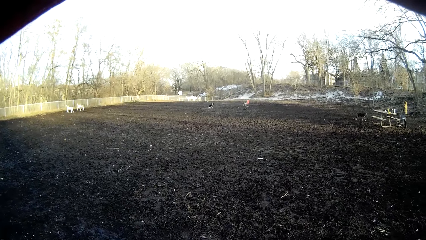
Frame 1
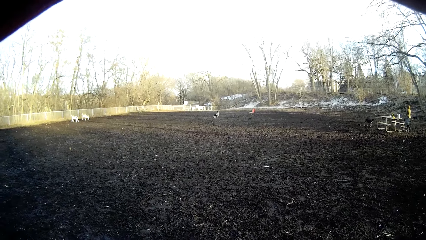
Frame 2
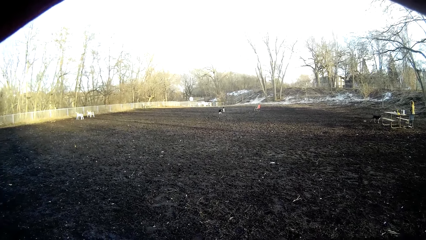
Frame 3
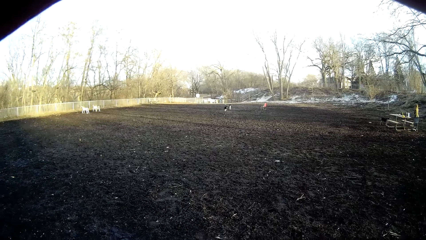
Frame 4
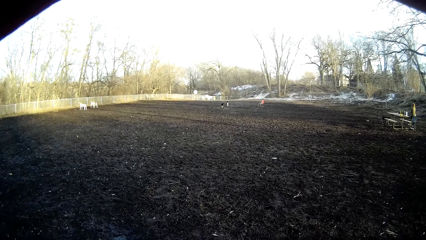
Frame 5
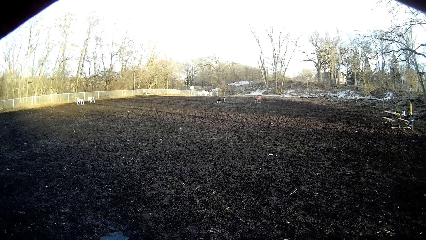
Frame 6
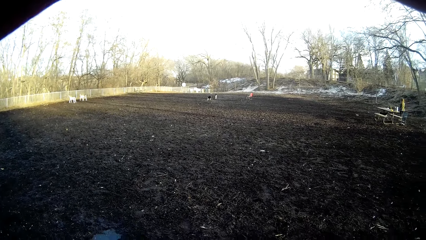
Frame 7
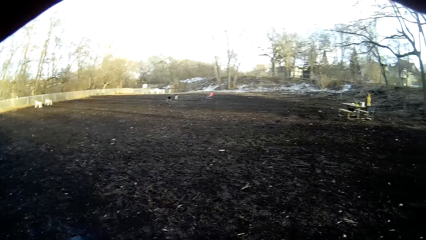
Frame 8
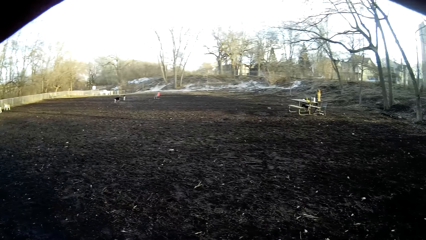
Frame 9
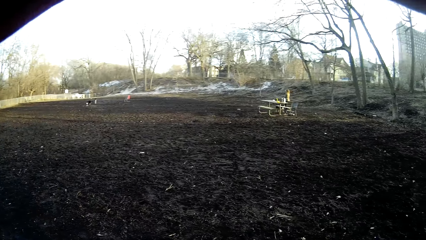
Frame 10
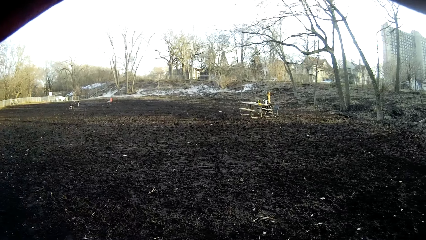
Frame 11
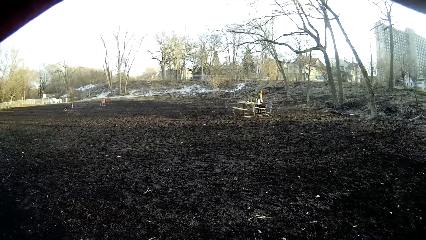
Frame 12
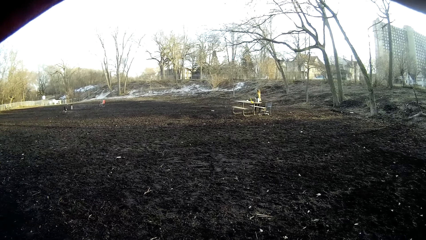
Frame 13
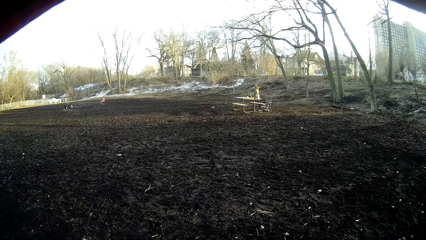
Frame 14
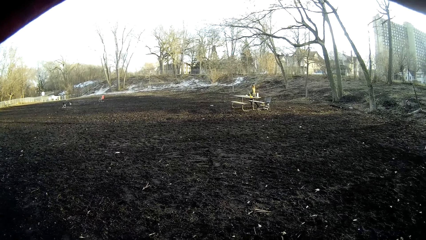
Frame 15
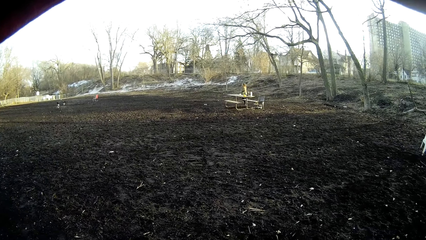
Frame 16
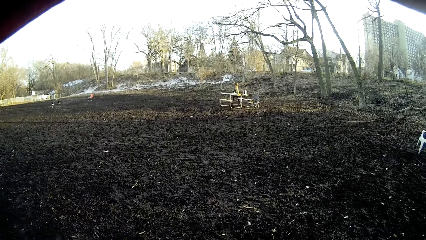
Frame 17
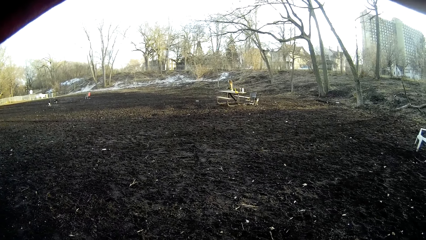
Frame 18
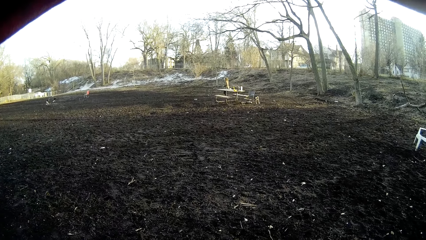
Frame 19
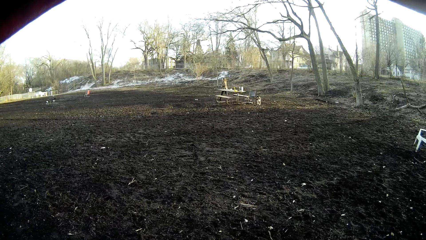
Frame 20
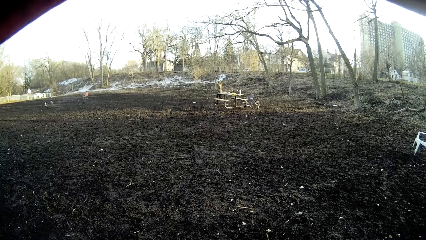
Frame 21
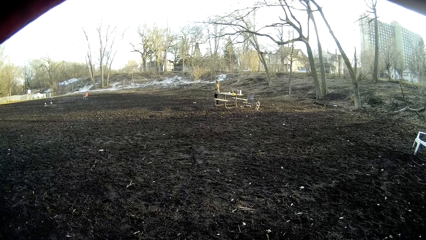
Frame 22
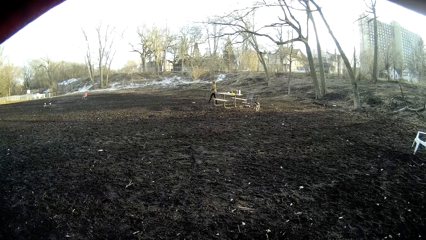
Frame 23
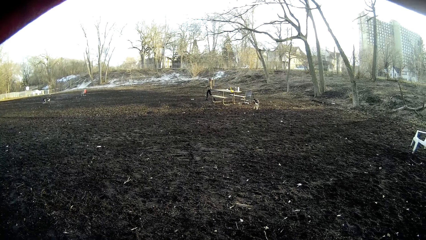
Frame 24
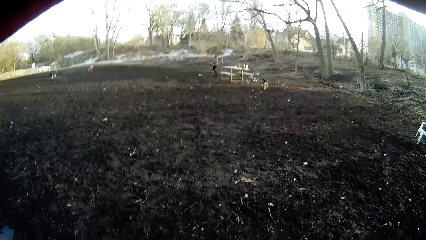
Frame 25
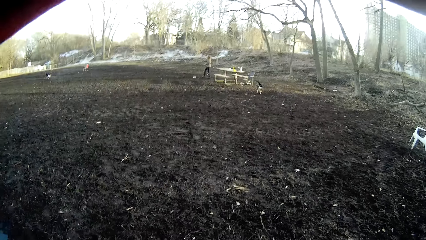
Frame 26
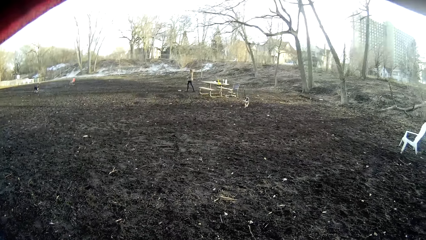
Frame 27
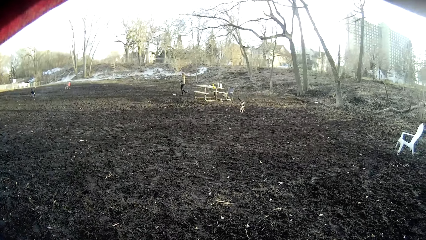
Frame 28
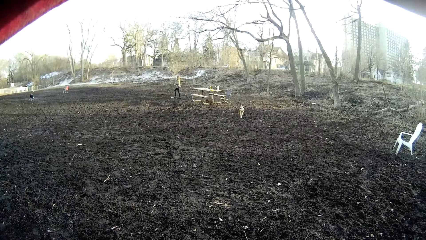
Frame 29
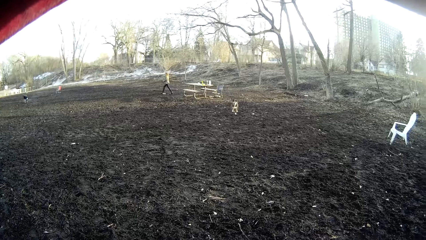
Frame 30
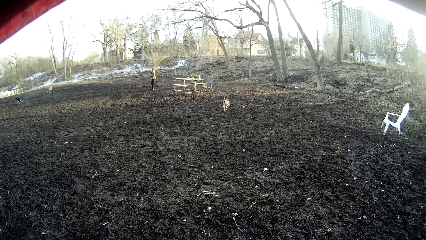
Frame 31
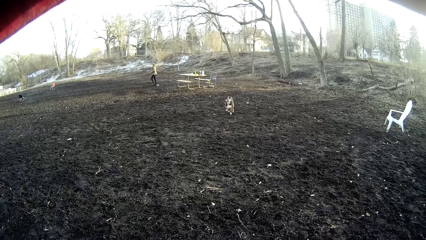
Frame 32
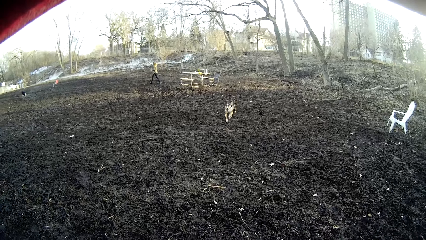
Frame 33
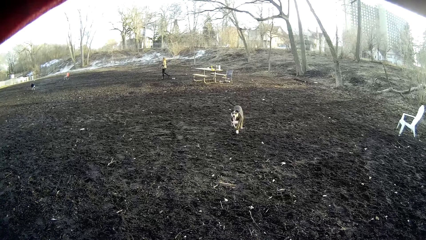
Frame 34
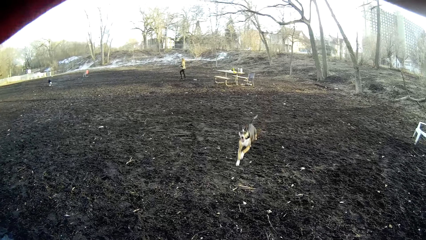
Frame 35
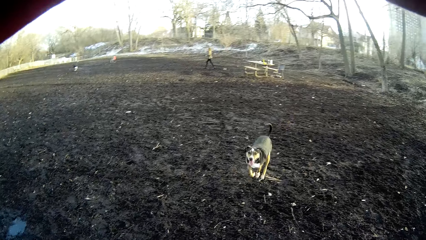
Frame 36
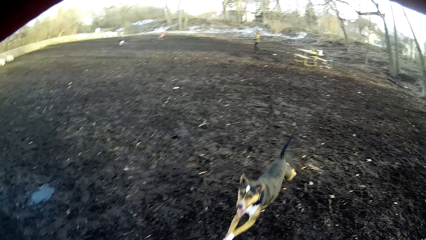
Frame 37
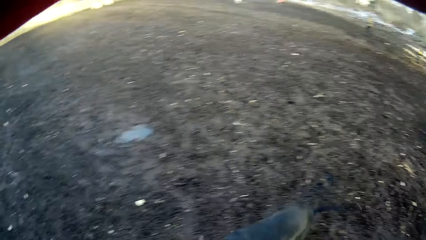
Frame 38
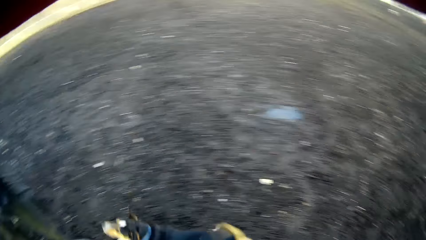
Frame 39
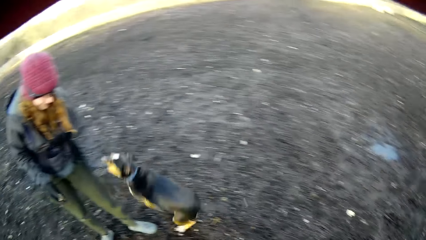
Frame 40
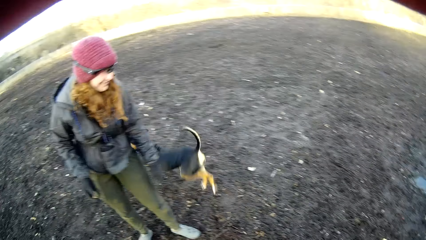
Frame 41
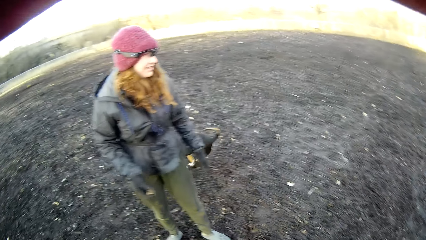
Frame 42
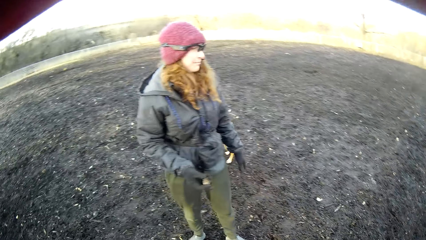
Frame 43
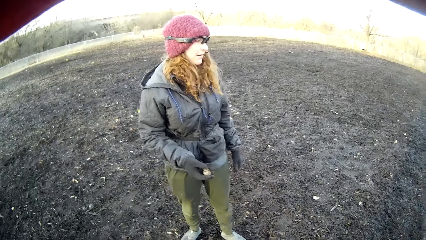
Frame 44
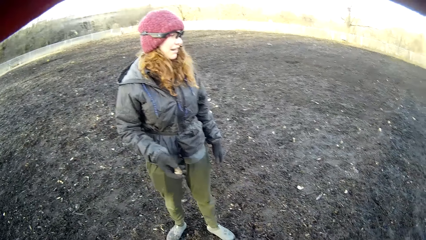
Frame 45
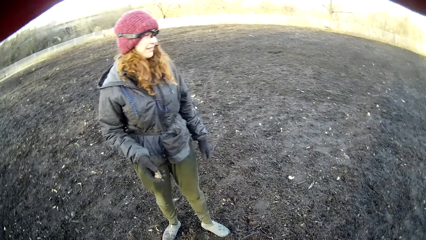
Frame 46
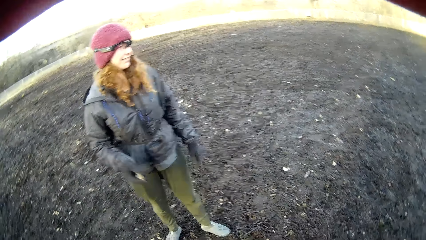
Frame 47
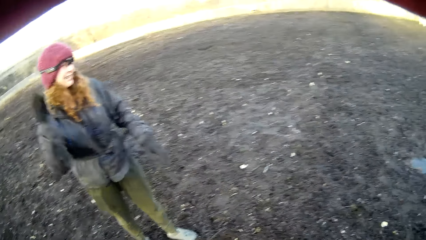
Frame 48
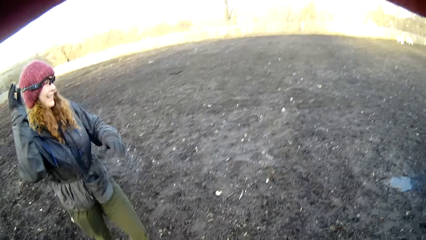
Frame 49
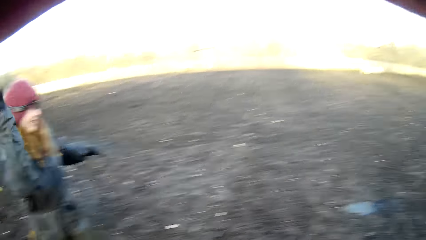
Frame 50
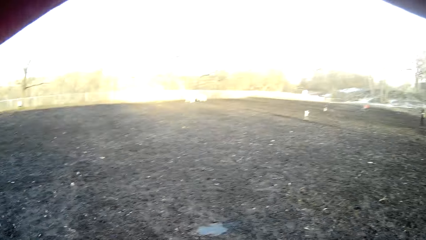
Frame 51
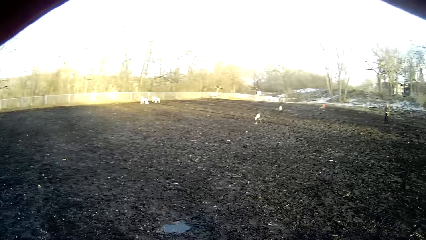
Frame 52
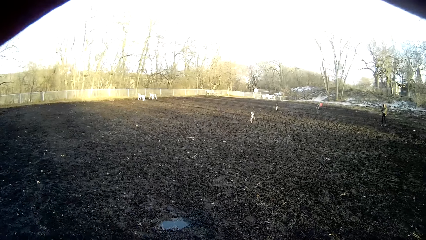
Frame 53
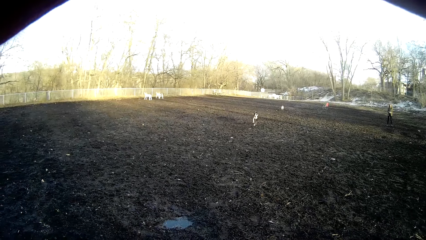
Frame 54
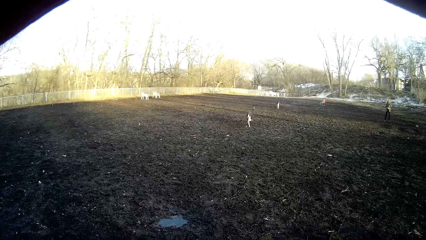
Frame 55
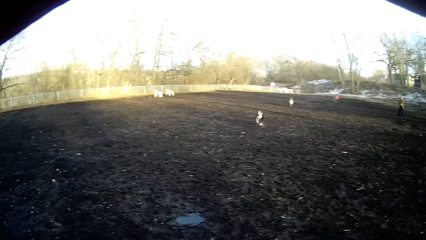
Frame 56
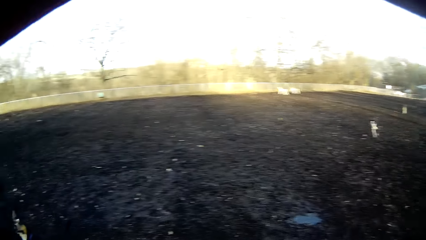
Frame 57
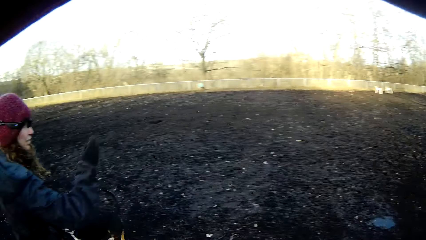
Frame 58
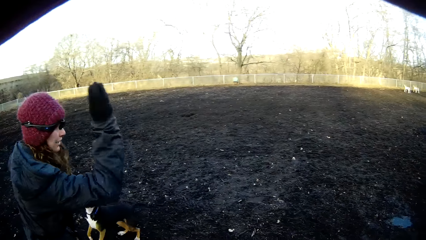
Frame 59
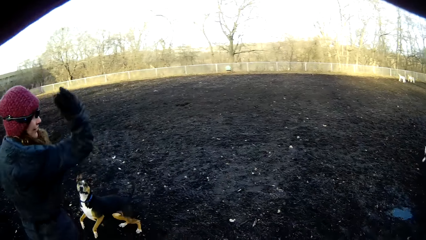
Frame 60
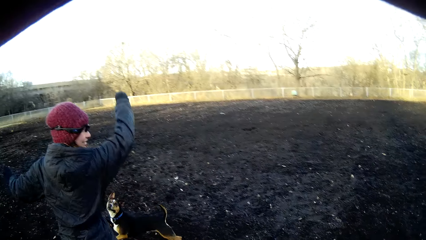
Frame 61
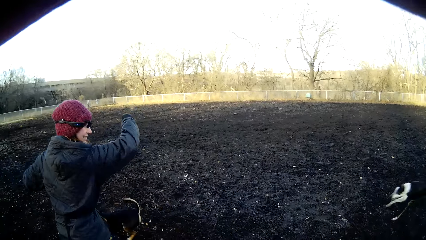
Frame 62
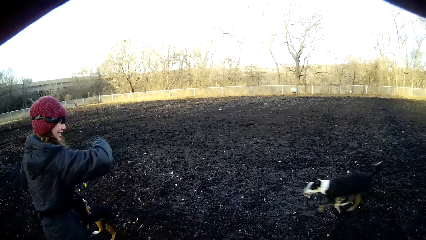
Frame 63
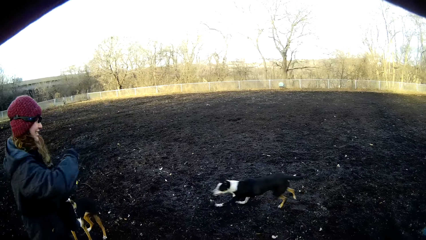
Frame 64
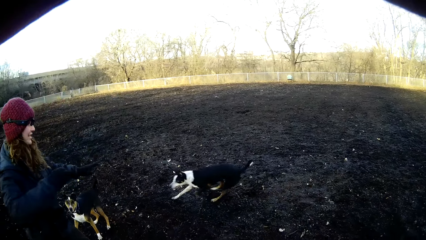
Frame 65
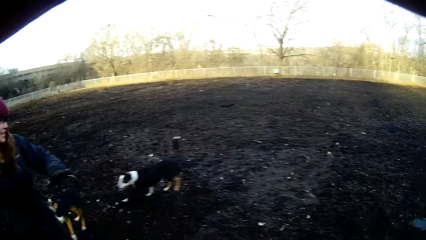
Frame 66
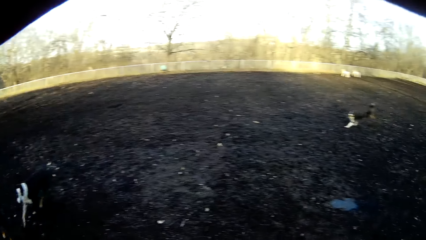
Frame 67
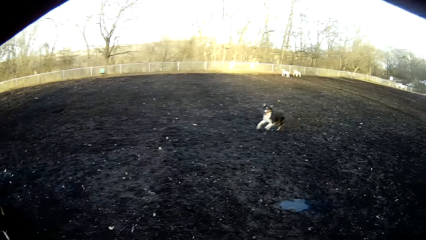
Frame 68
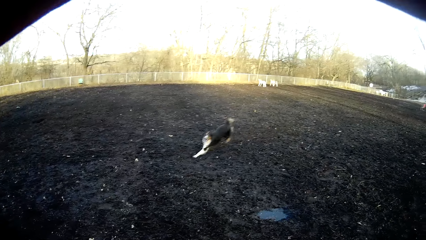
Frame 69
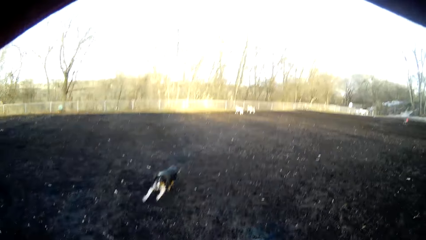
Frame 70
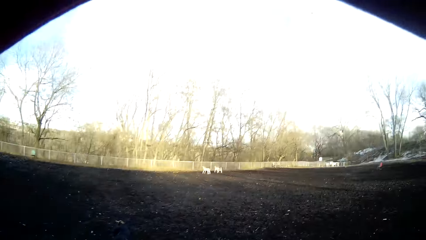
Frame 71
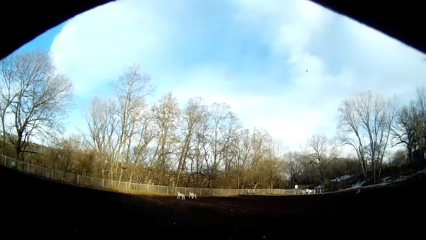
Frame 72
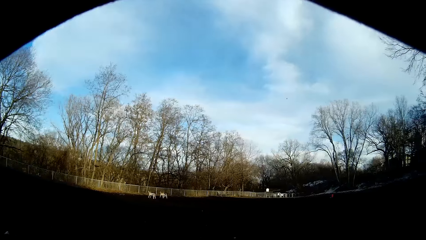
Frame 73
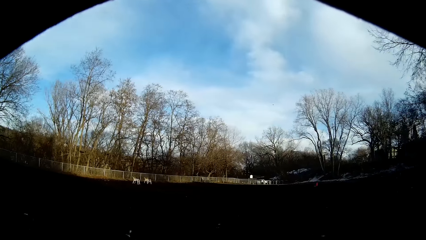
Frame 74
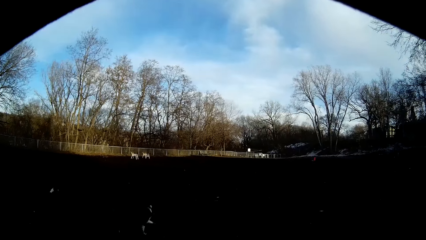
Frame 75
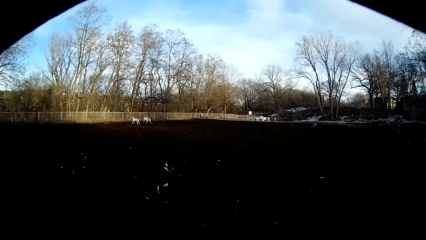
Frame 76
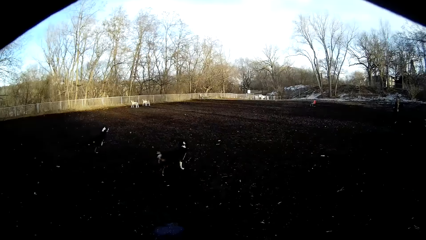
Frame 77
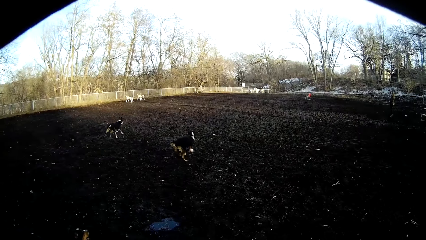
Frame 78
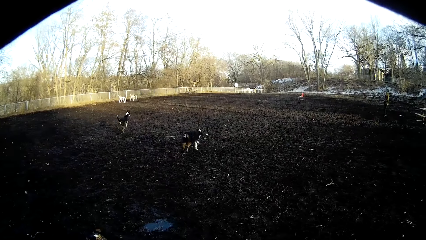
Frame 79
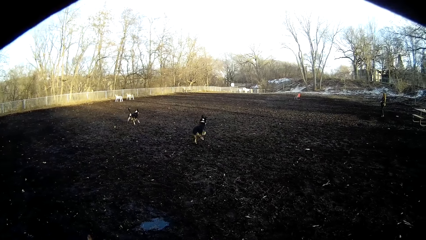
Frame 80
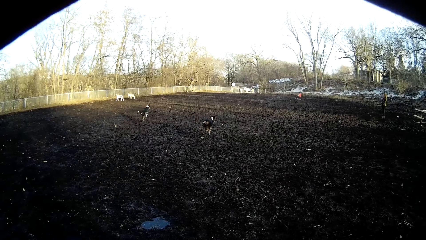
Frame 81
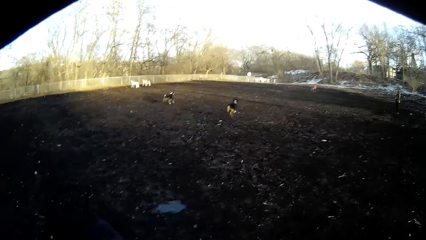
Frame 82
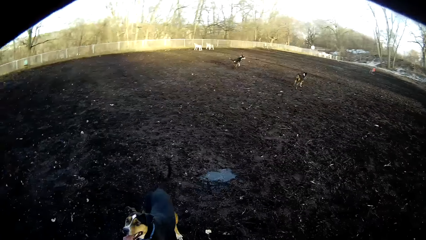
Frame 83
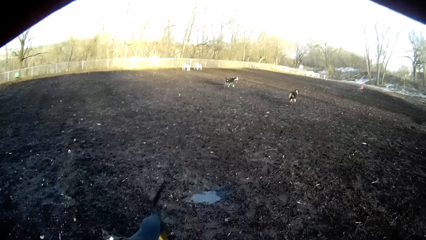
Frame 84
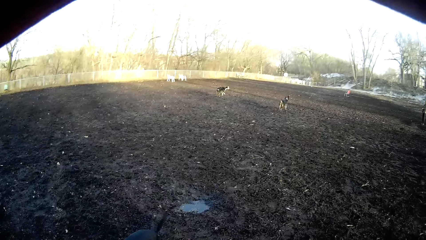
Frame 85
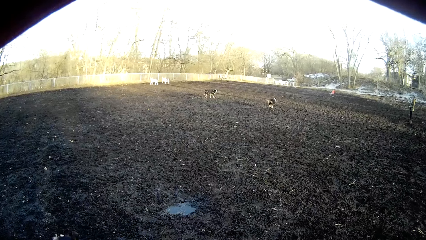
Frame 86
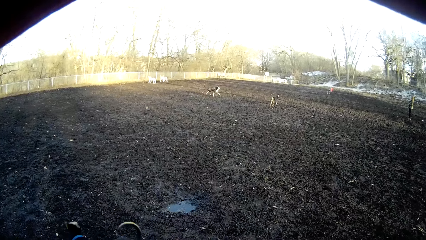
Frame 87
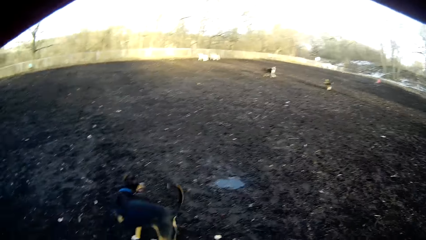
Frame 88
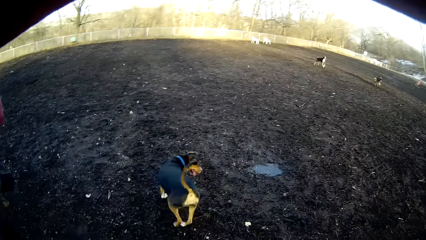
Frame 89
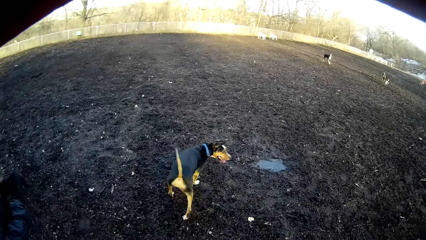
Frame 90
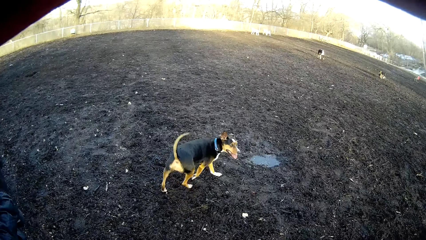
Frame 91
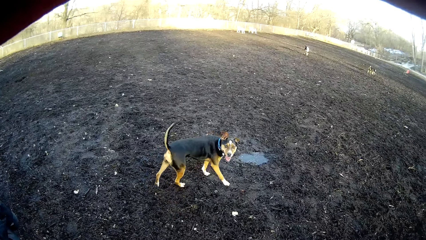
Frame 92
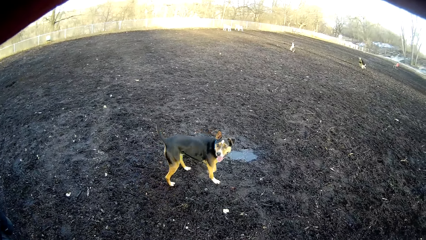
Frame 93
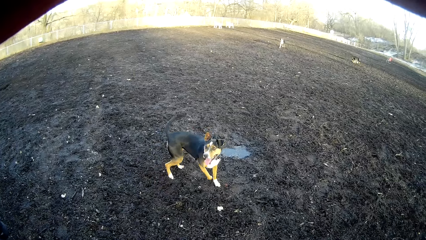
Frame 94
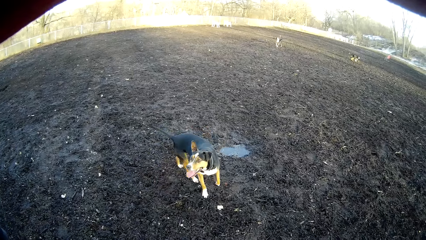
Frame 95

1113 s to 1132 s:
The camera wearer looks at a woman. They stare at the dogs. They look at the woman. They stare at the dogs.
